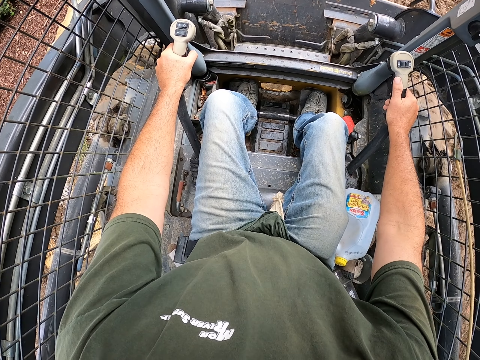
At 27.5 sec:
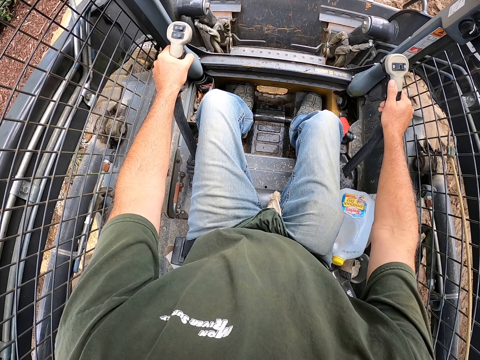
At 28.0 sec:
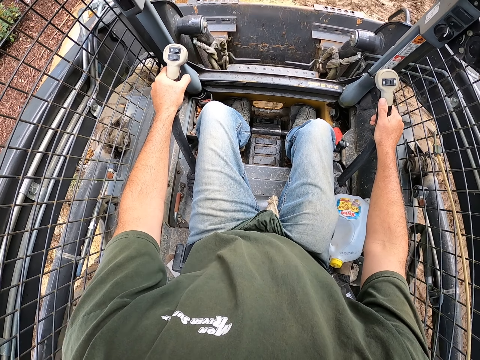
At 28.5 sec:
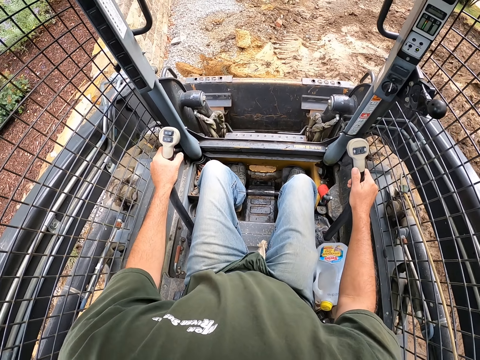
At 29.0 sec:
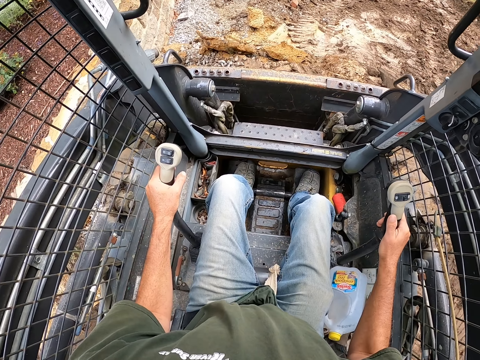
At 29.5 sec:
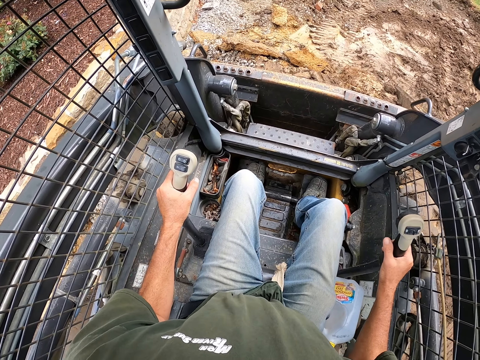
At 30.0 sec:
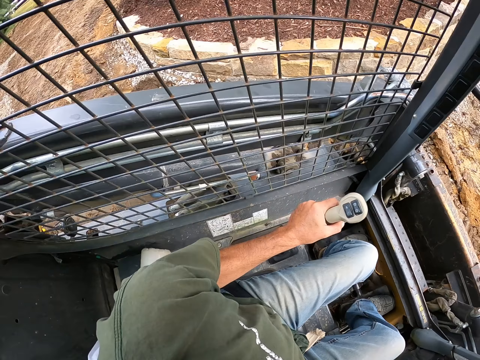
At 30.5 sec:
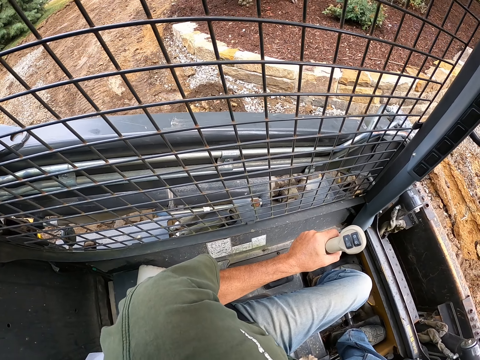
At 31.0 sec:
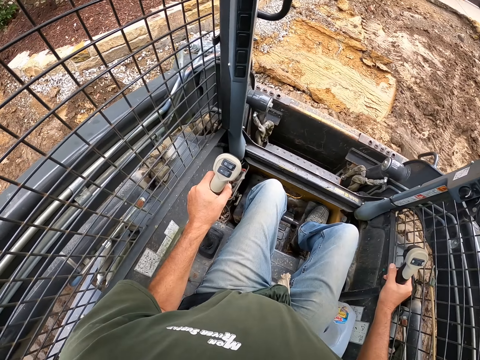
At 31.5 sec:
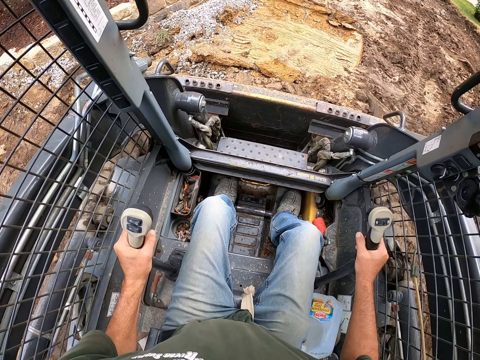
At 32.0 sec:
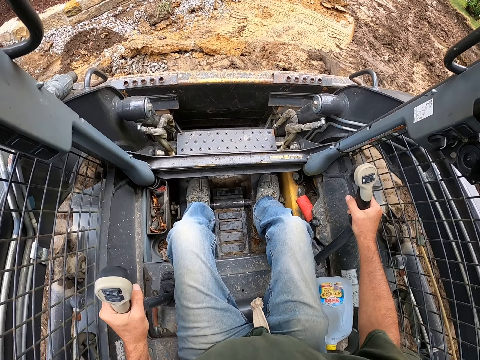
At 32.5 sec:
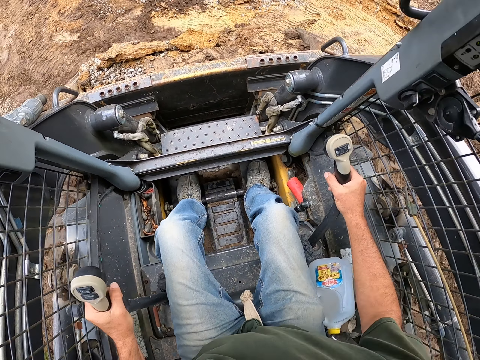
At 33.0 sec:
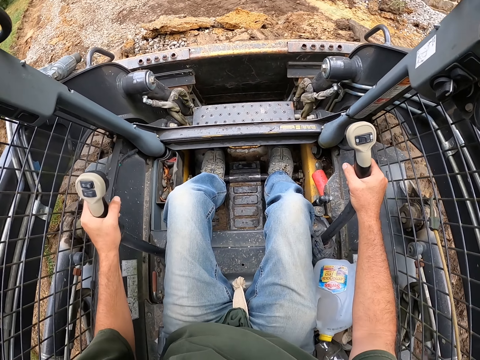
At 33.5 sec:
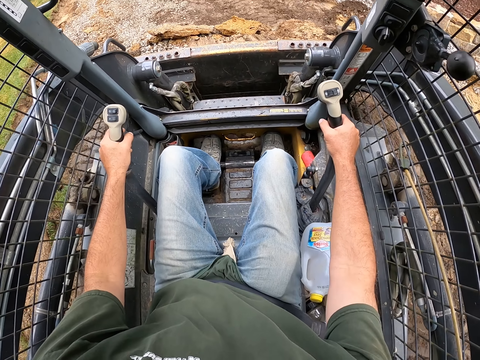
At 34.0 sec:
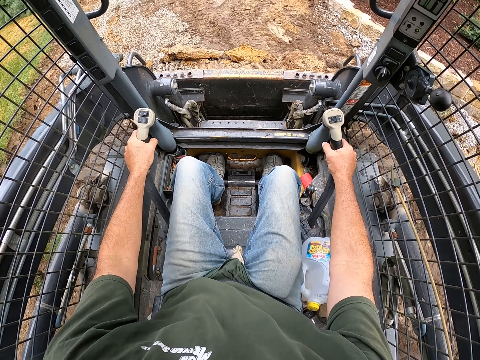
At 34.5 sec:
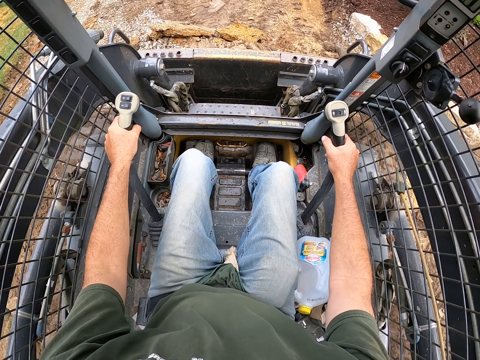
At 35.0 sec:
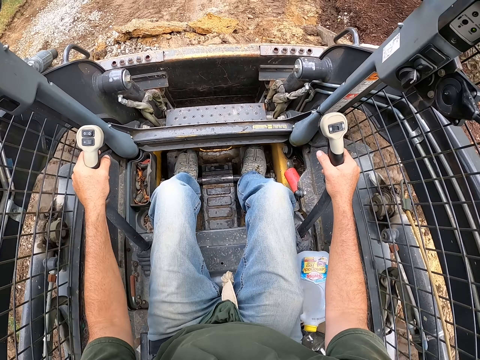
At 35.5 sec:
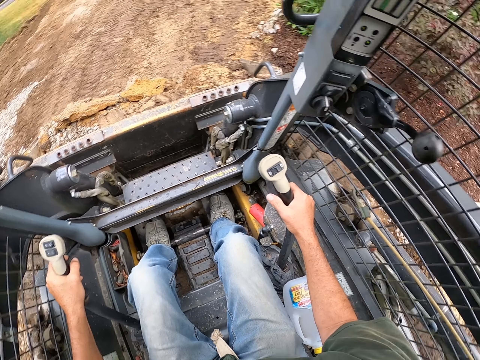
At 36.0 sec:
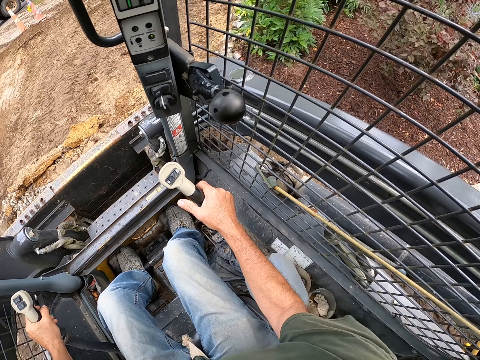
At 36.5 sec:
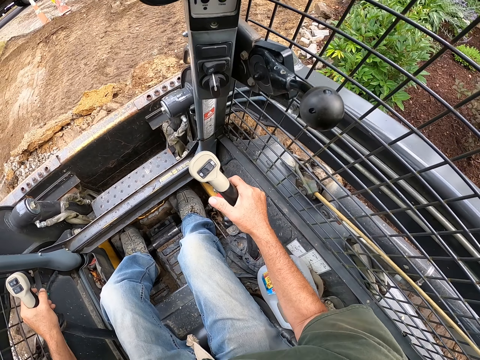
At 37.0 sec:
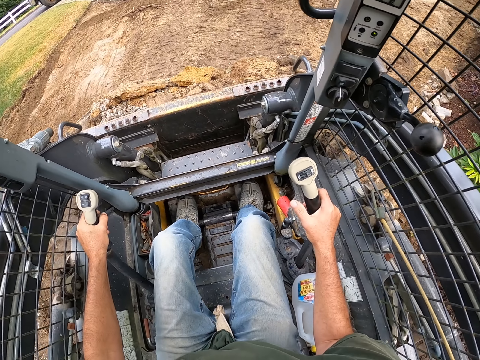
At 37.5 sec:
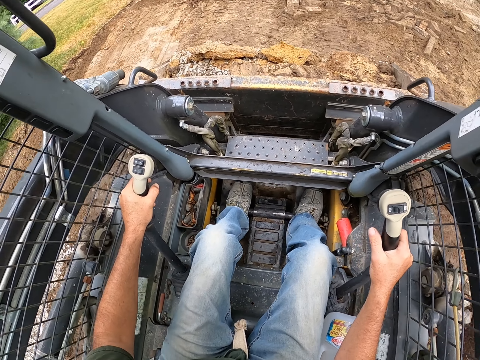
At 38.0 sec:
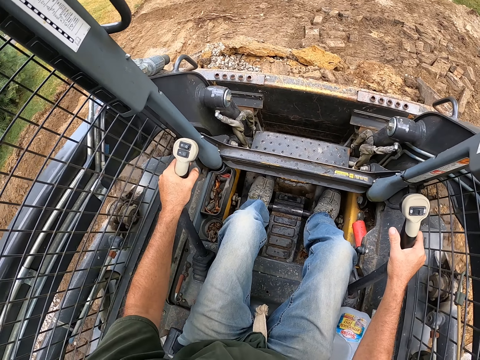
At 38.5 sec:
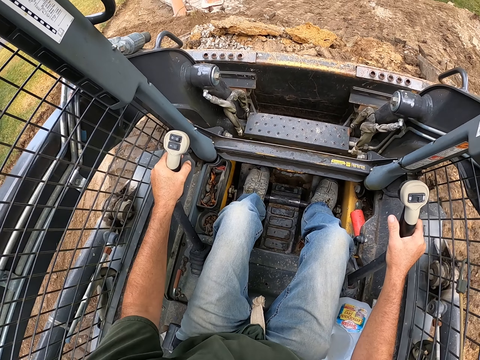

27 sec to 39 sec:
The camera wearer digs the soil. They look around. They reverse a tractor or hydraulic loader. They drive the hydraulic loader.

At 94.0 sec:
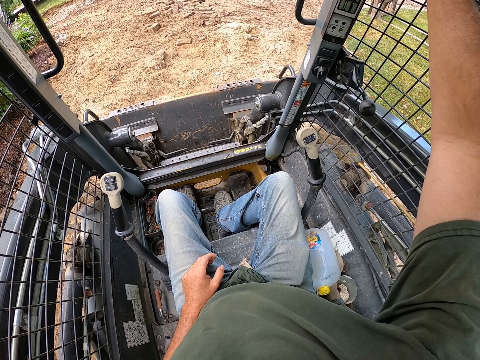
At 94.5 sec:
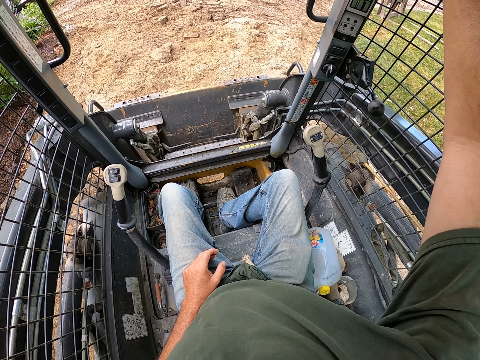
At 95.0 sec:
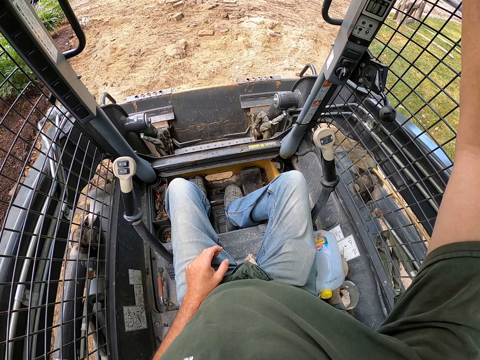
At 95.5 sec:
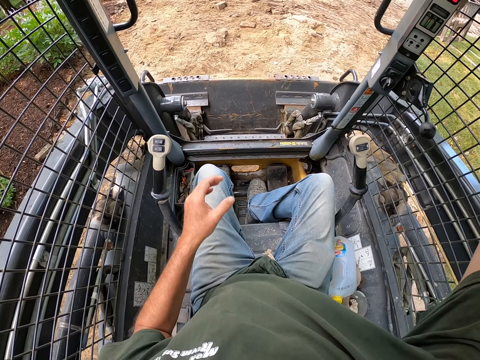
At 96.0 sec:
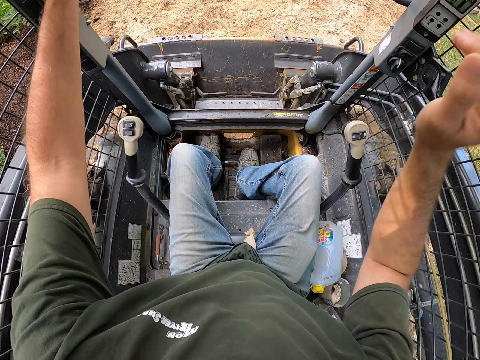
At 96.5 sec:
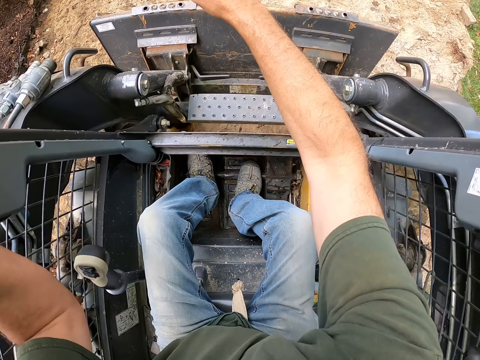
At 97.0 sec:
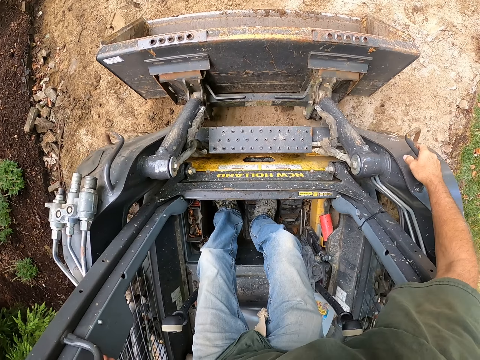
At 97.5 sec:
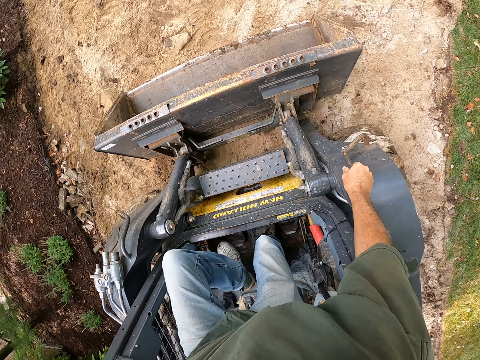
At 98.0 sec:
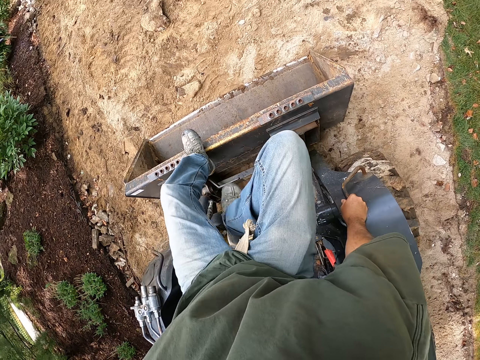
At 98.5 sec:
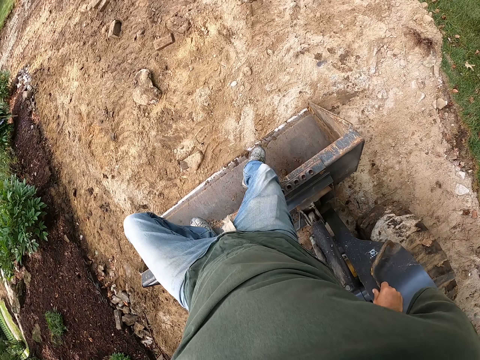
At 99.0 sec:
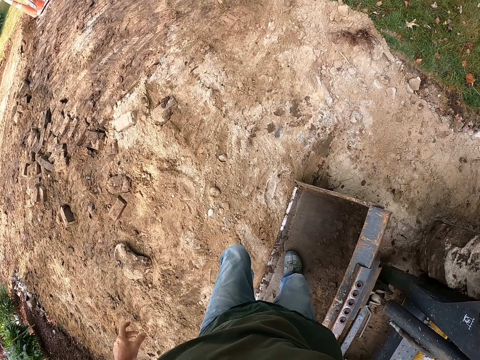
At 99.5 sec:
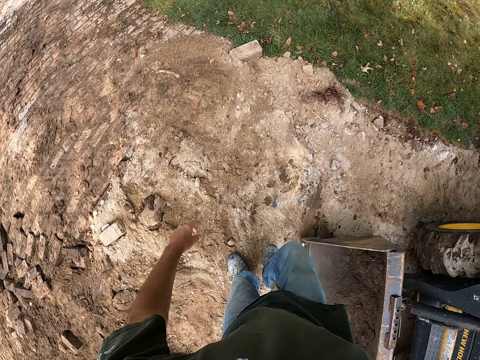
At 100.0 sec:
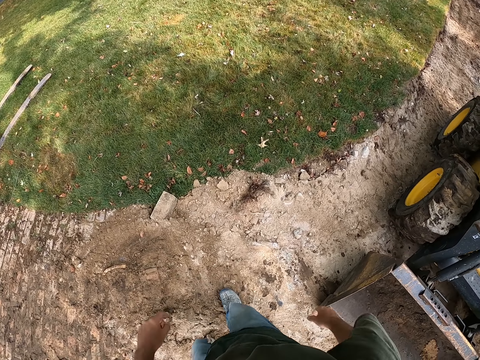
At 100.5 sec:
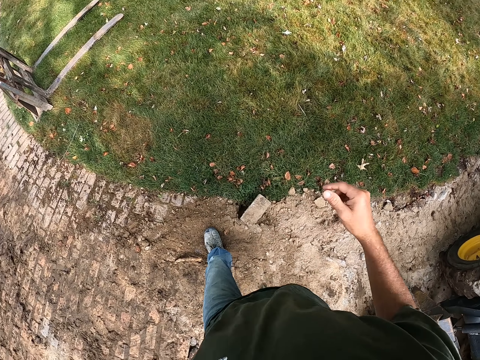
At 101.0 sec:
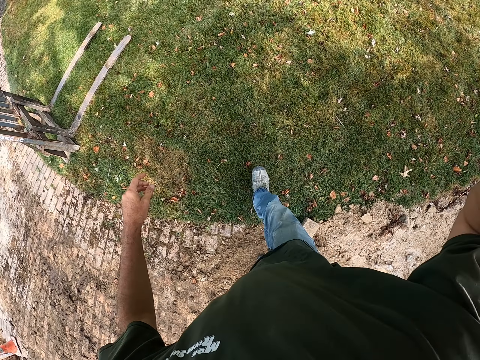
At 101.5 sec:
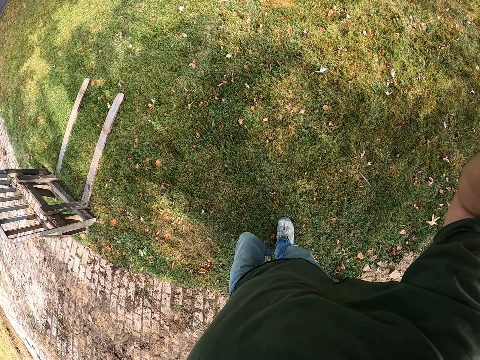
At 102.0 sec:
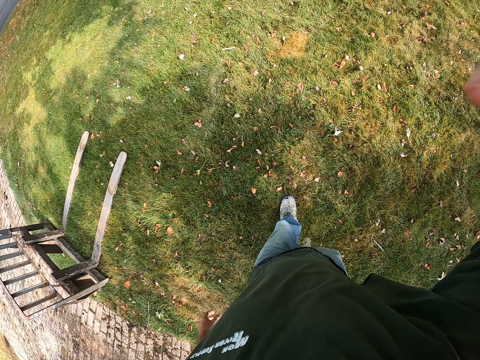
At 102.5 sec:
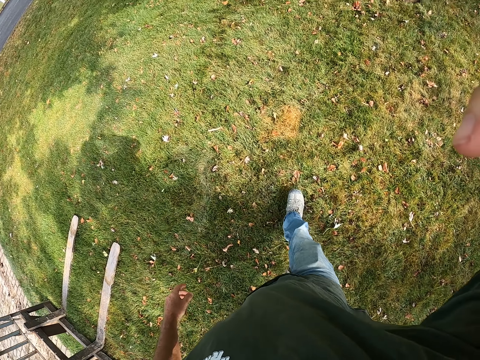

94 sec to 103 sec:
The camera wearer looks around. They touch the handle. They stand. They step out of the hydraulic loader. They walk around. They lift the hand. They step forward.
